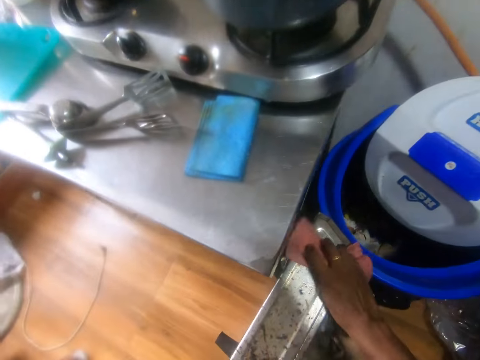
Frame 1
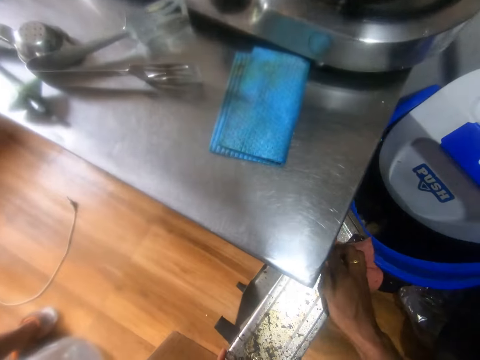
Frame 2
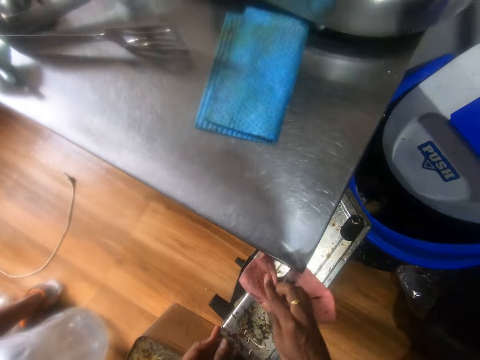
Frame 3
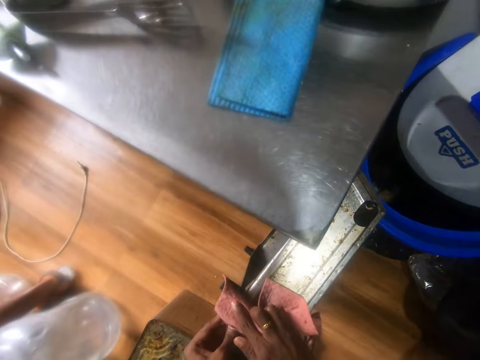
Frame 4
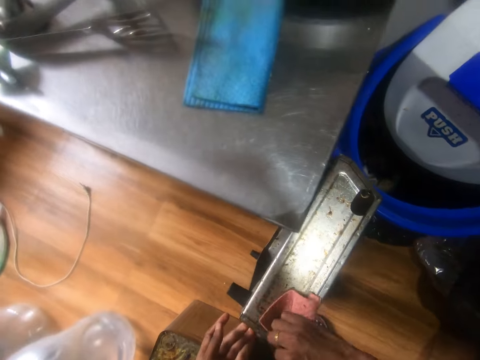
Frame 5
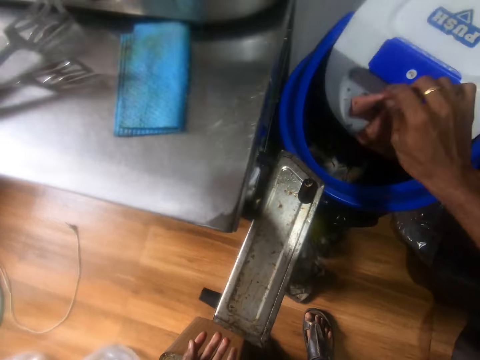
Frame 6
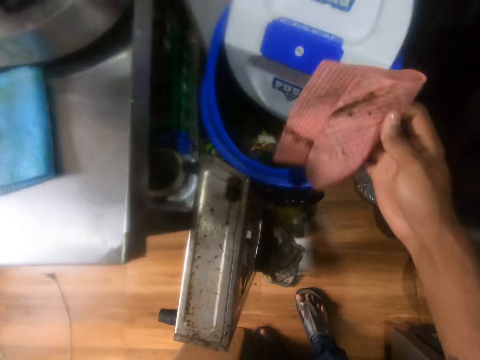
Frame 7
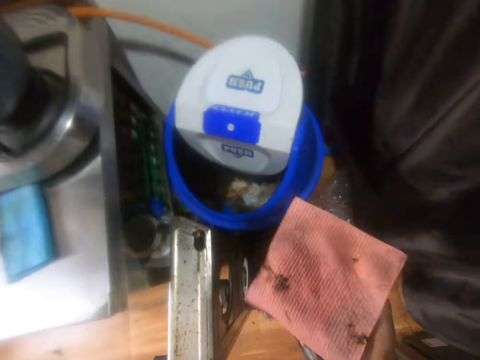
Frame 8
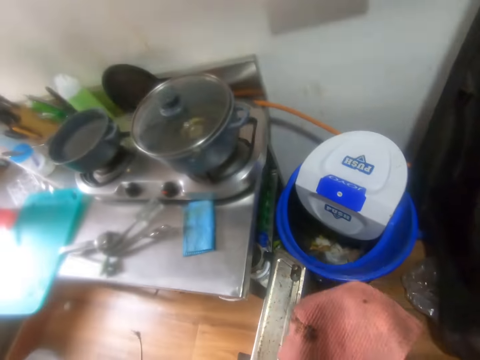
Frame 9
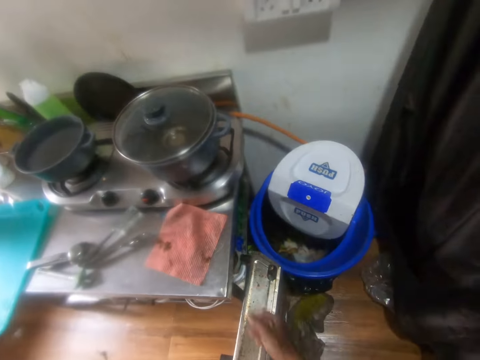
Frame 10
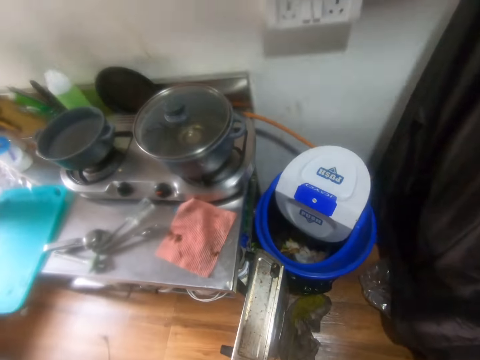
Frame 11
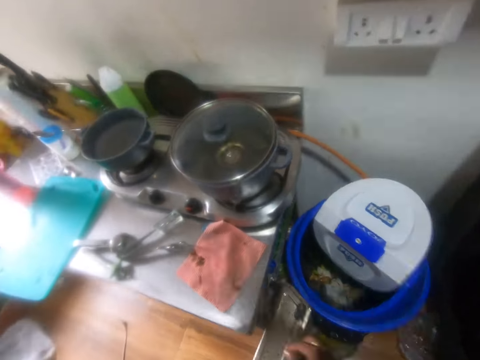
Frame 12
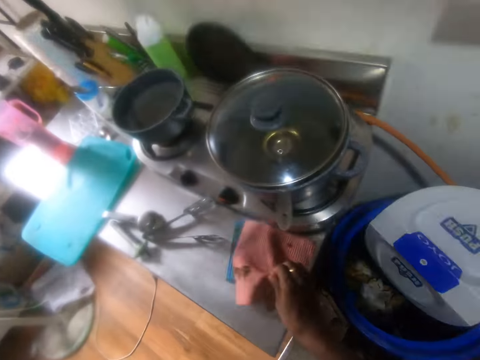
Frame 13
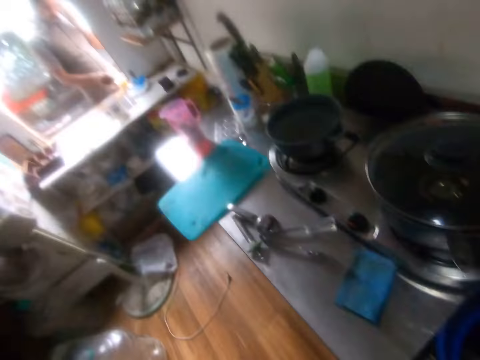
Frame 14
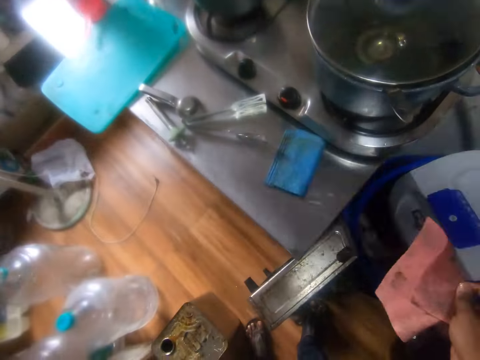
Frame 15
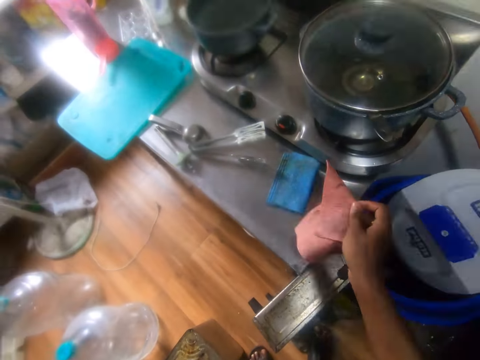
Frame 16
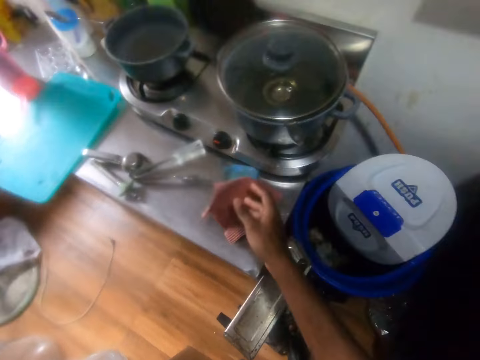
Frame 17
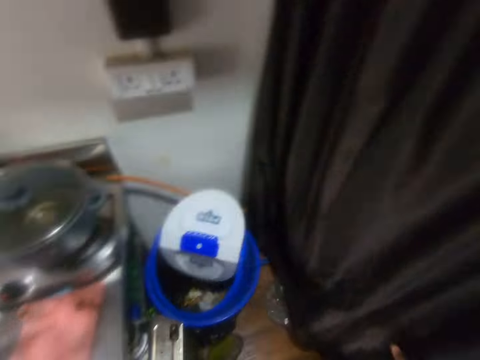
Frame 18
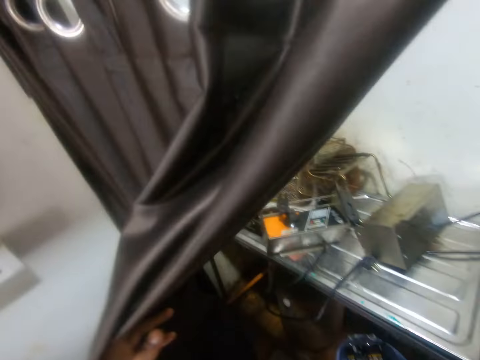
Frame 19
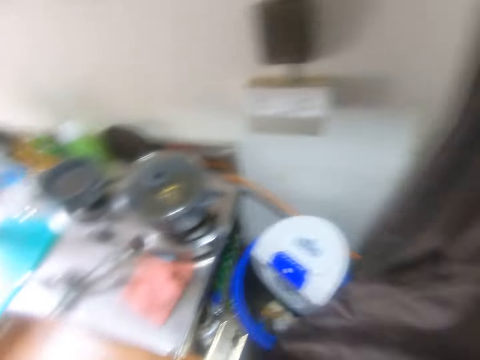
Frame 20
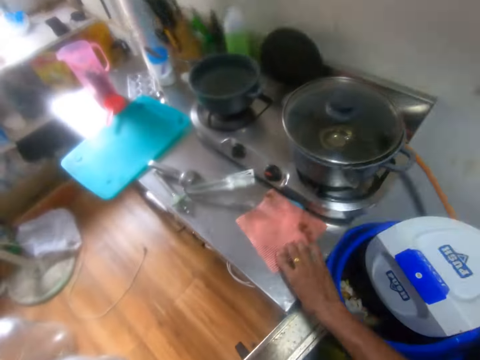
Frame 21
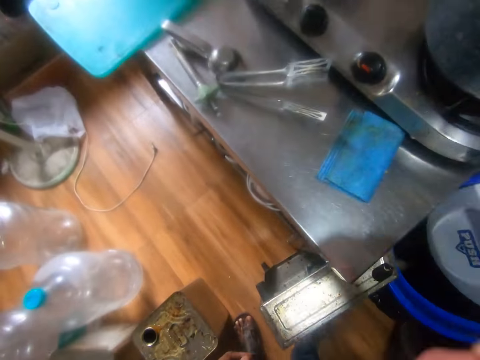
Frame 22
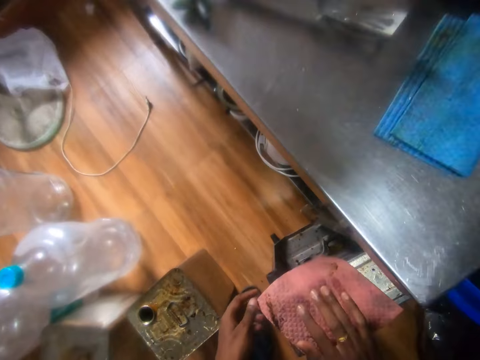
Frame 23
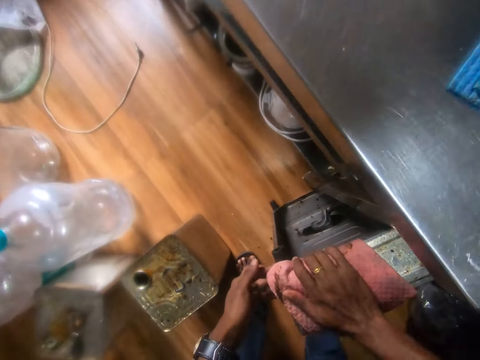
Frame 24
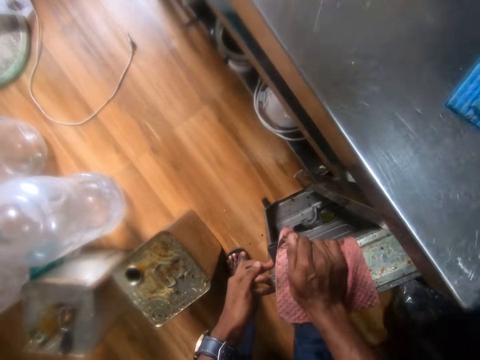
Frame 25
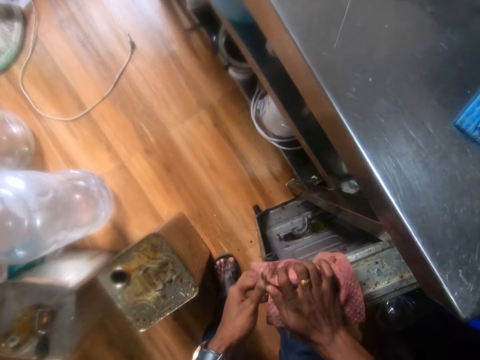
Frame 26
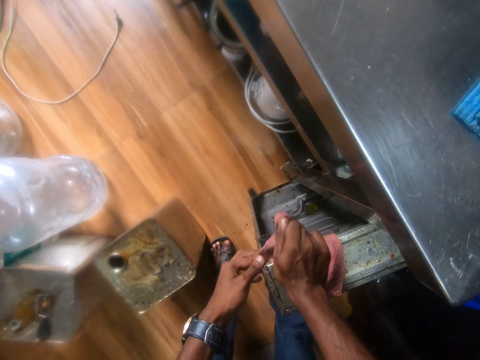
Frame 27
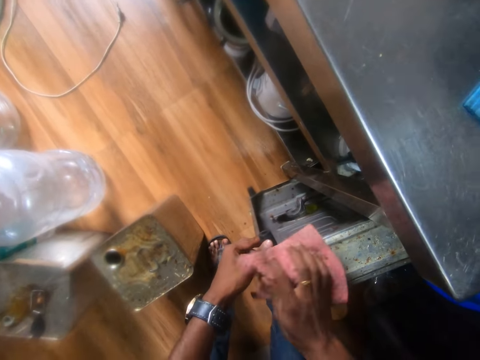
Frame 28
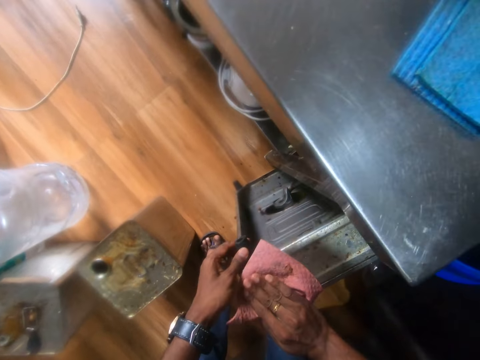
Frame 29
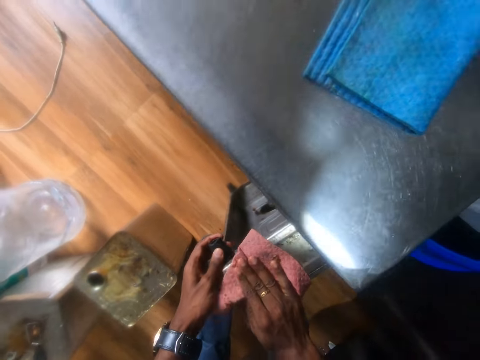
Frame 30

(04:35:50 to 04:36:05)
The camera wearer wipes the frame of the counter top with a wipe in his right hand. He holds the frame of the countertop with his left hand. He shakes dirt from the wipe in his right hand into the waste bin on the floor. He throws the wipe in his right hand on the counter top. He picks the wipe from the counter top with his right hand. He places the wipe in his right hand on the counter top. The man interacts with the camera wearer. The camera wearer shifts a curtain with his hands. He picks the wipe from the counter top with his right hand. He wipes the frame of the counter top with the wipe in his right hand. He holds the frame of the countertop with his left hand.

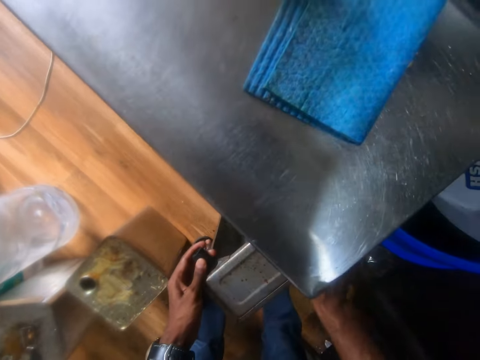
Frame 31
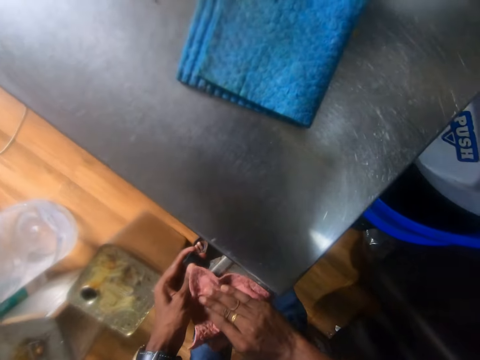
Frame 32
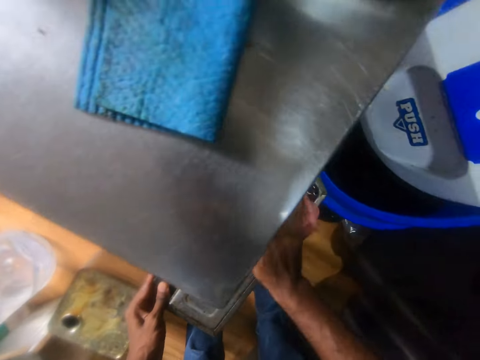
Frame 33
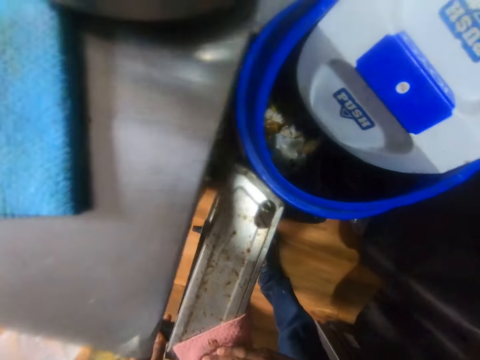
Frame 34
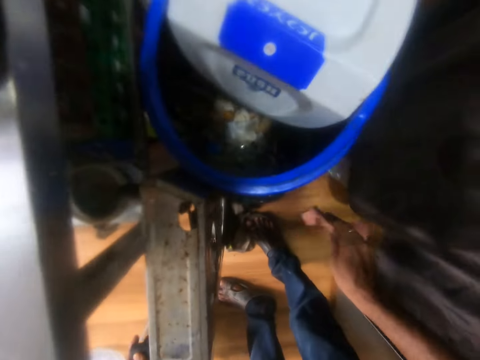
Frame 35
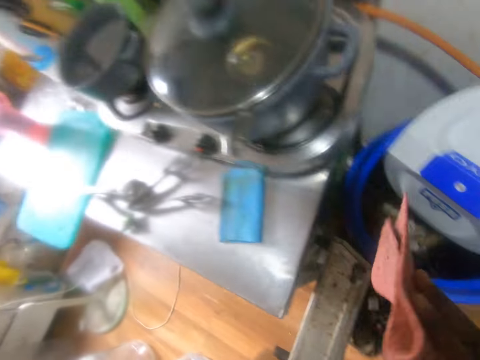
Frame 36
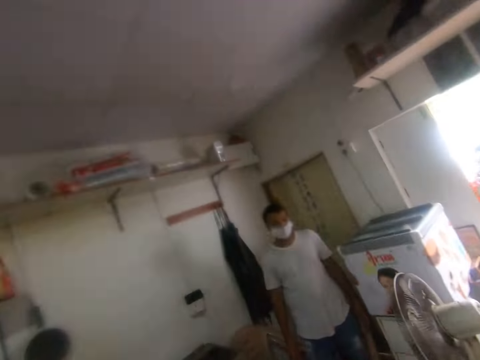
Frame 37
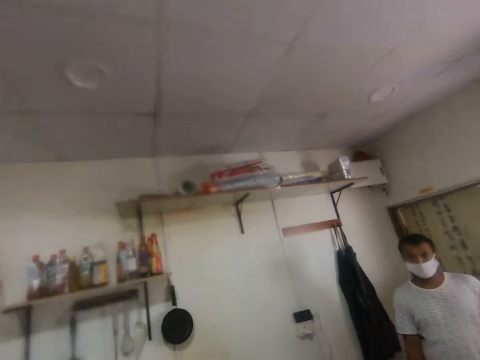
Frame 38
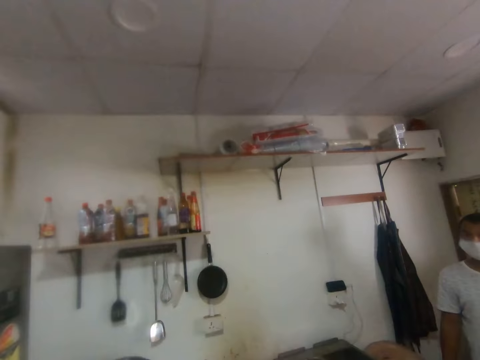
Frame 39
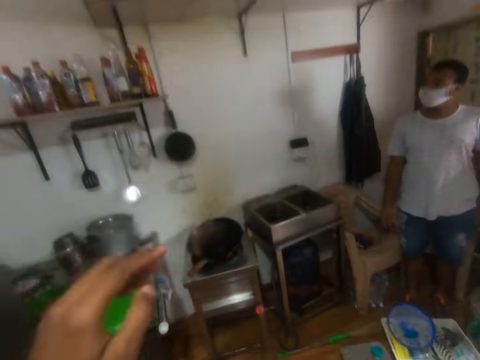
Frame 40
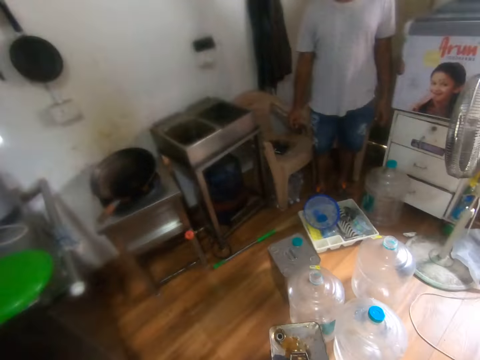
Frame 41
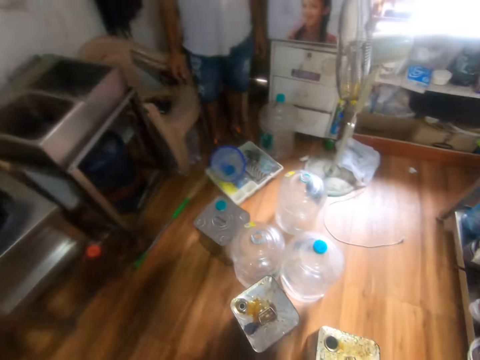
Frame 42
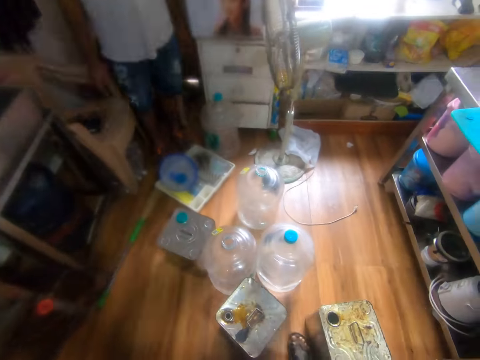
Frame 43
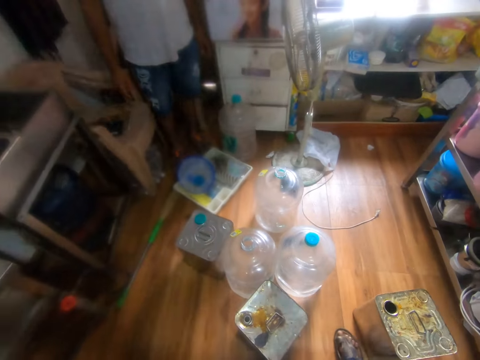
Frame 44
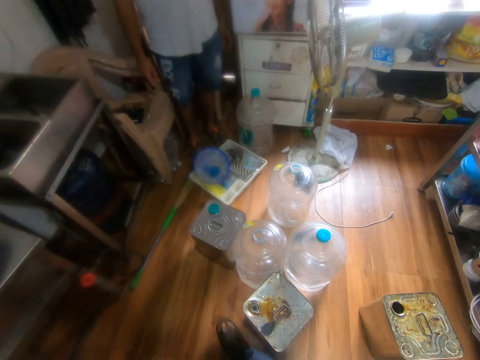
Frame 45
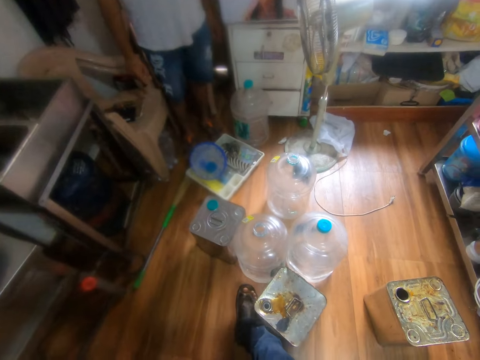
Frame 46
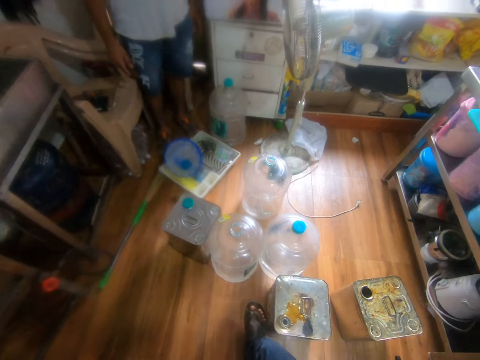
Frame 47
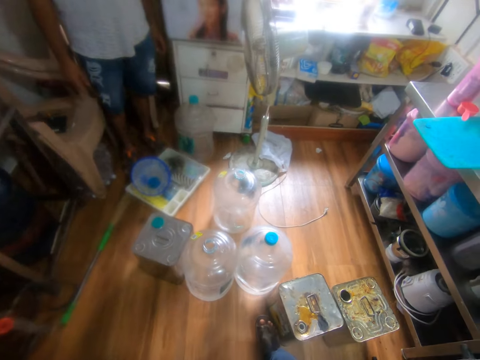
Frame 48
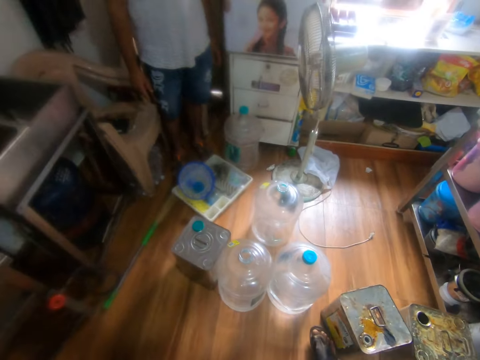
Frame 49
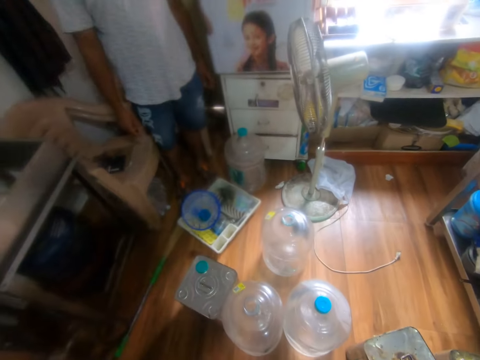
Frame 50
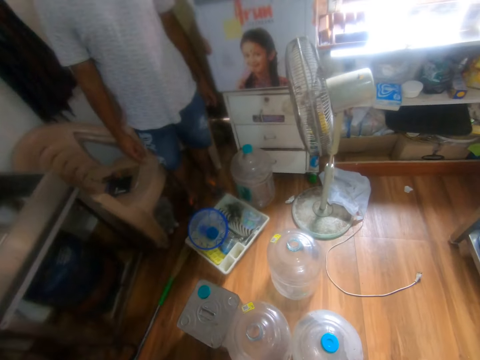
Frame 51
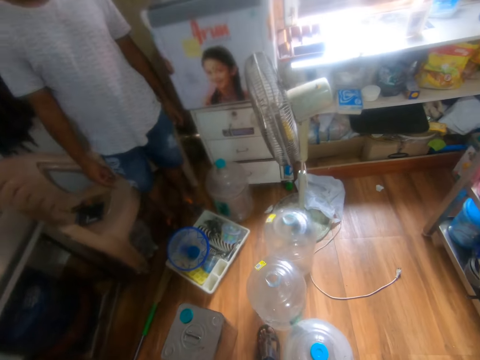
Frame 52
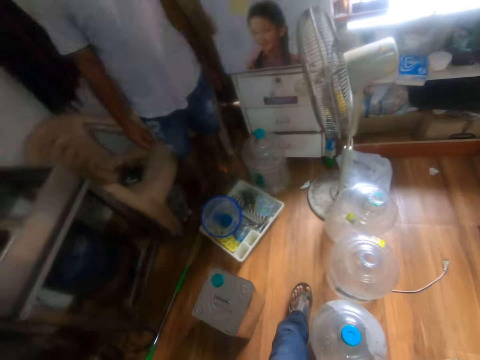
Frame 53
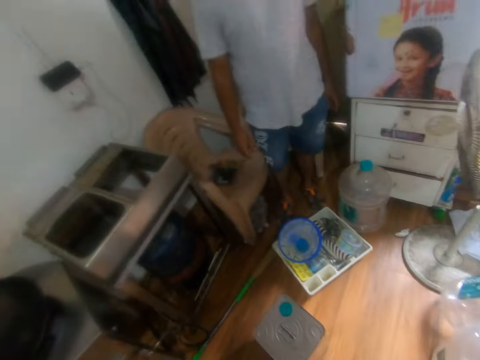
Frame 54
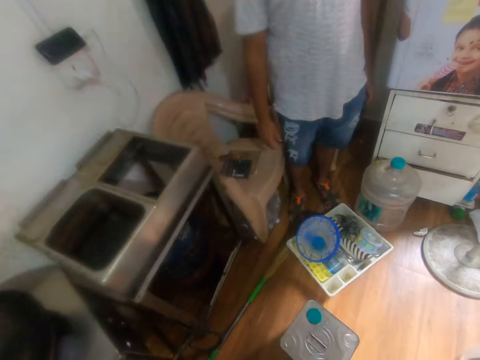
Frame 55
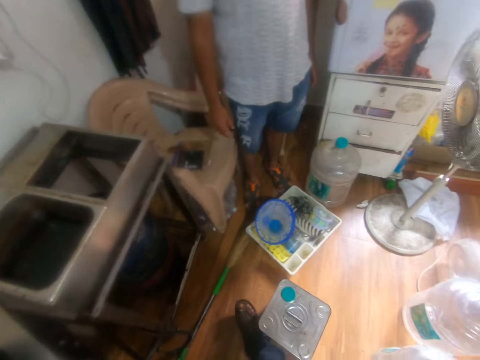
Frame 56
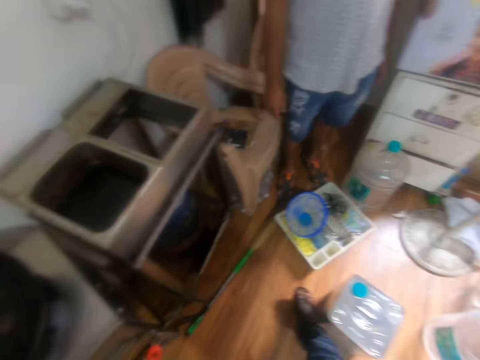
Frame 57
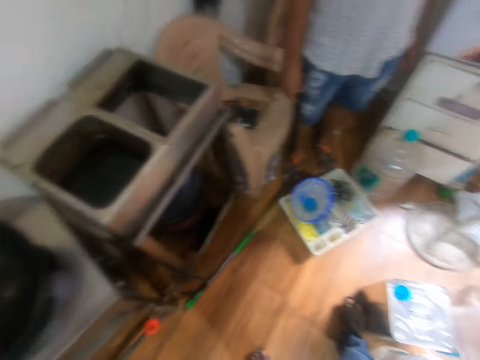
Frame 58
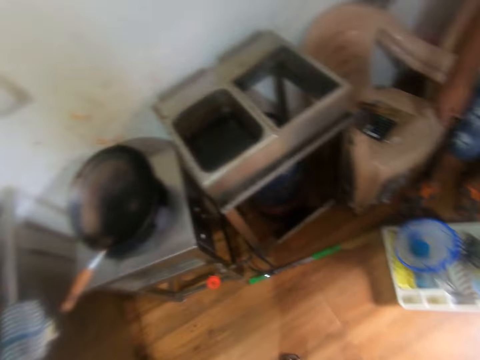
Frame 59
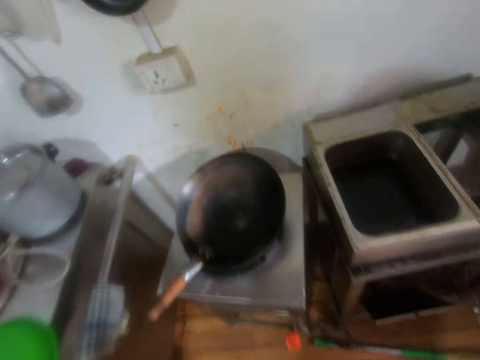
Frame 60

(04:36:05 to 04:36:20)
The camera wearer wipes something. He places the wipe in his right hand on the counter top. He moves a jerry can on the floor with his right leg. He moves the jerry can on the floor with his right leg again. He moves a dispenser bottle on the floor with his left leg. He interacts with the man. He moves the jerry can on the floor with his leg.
